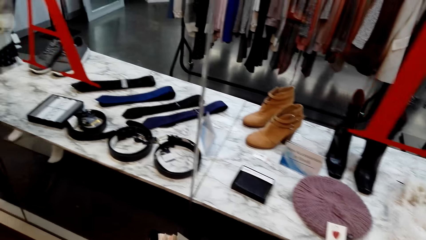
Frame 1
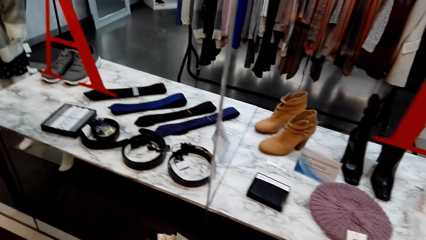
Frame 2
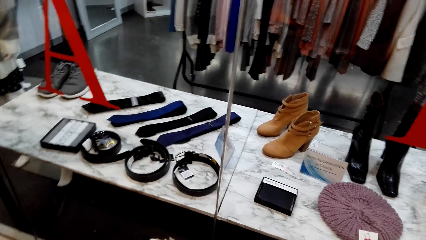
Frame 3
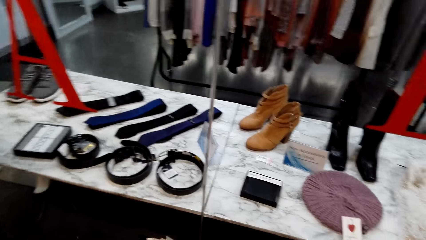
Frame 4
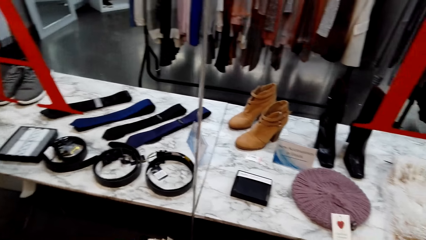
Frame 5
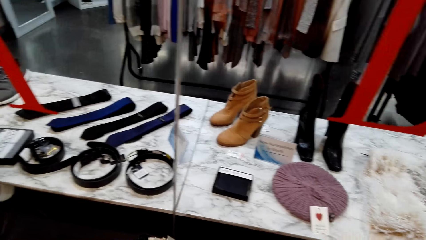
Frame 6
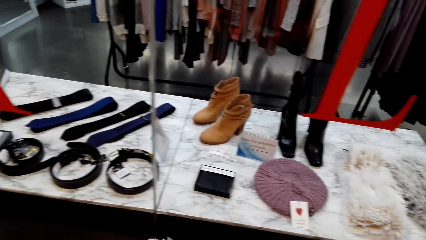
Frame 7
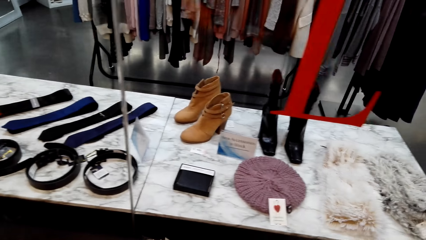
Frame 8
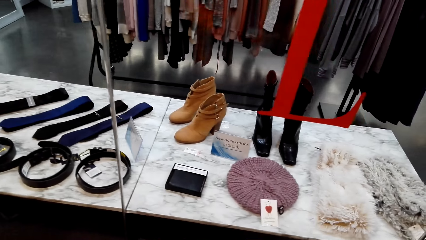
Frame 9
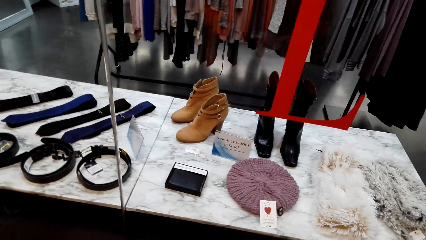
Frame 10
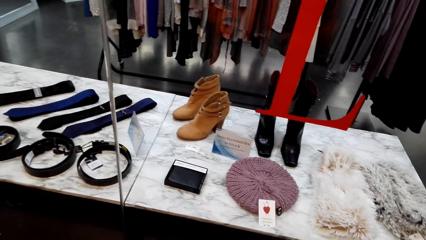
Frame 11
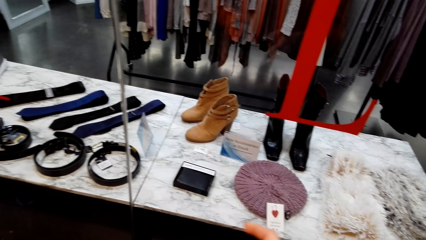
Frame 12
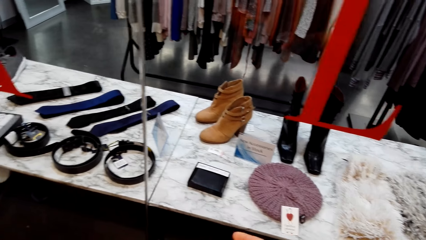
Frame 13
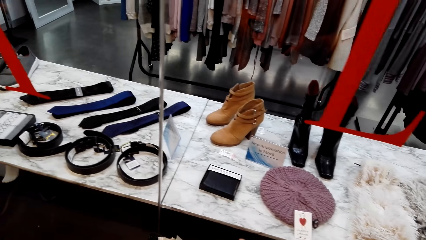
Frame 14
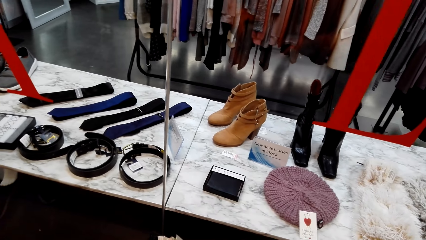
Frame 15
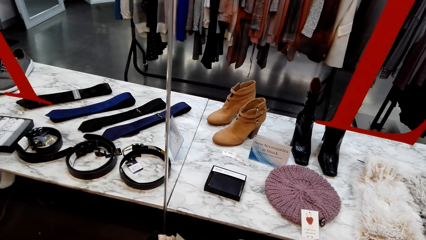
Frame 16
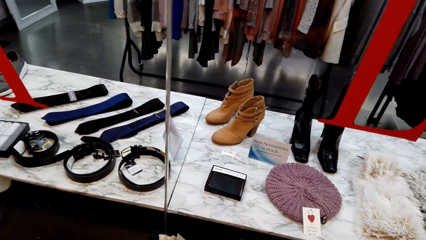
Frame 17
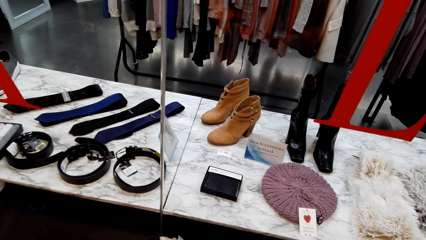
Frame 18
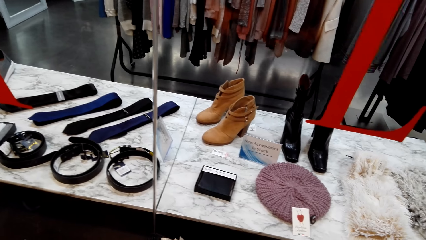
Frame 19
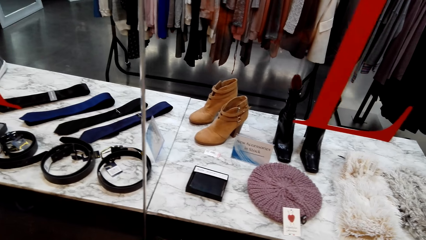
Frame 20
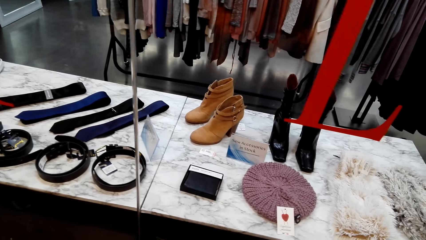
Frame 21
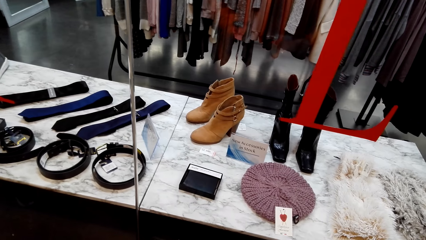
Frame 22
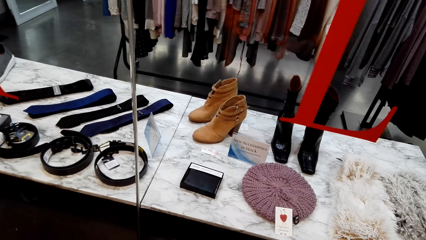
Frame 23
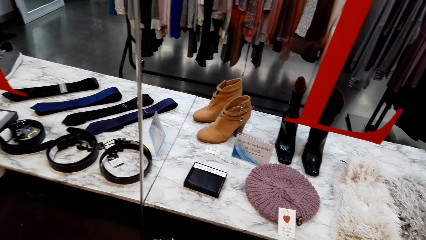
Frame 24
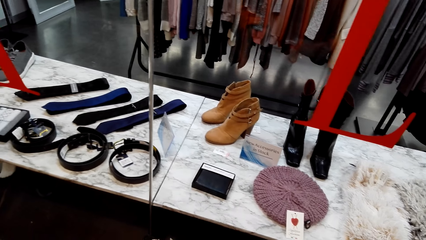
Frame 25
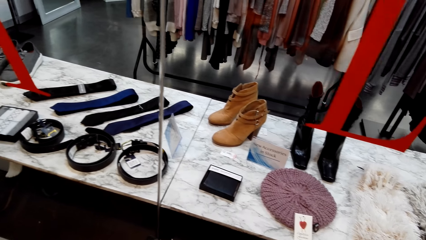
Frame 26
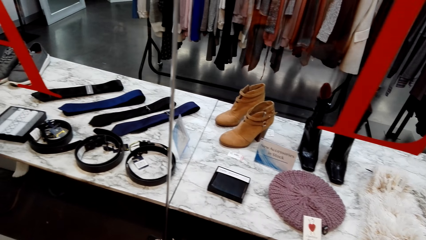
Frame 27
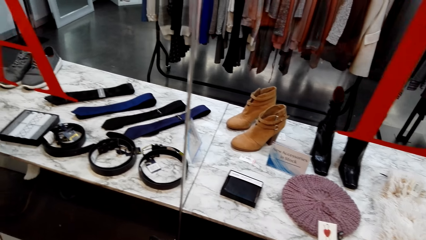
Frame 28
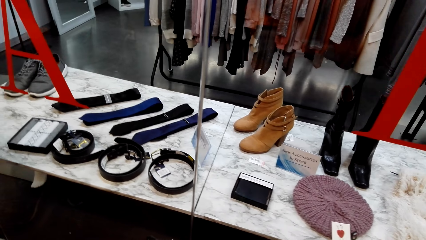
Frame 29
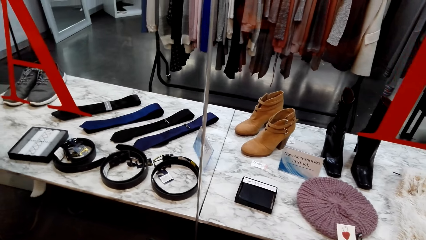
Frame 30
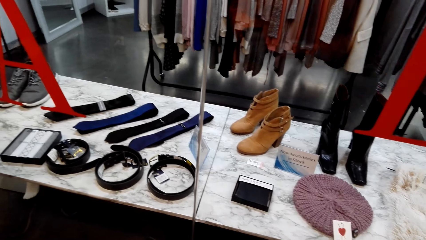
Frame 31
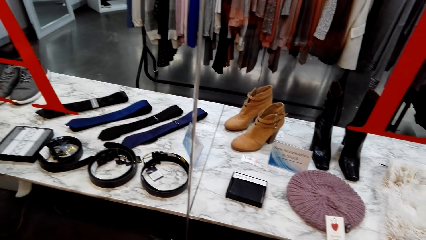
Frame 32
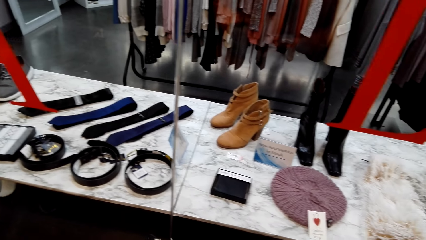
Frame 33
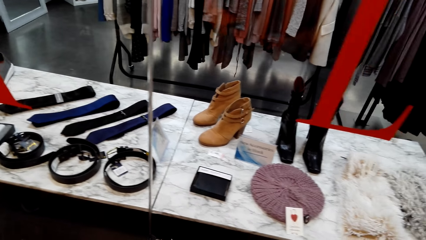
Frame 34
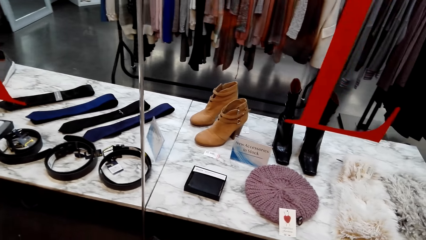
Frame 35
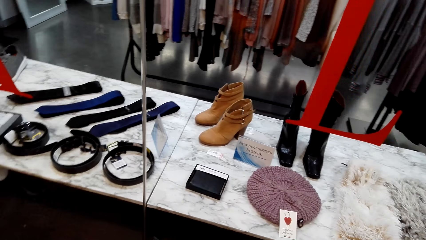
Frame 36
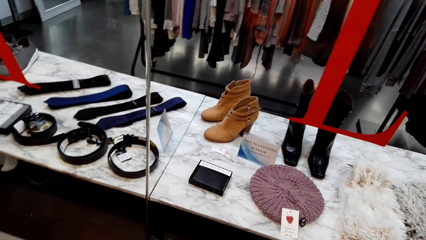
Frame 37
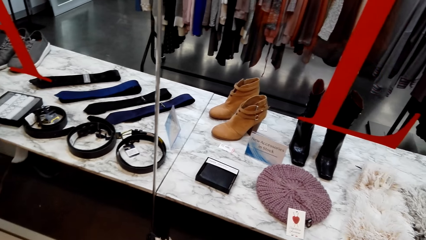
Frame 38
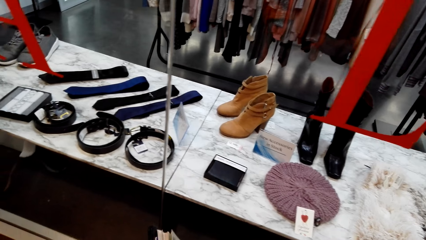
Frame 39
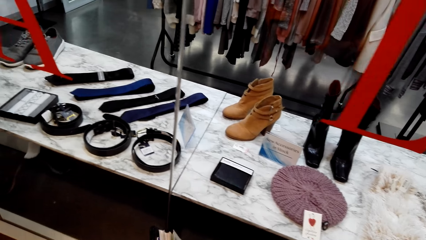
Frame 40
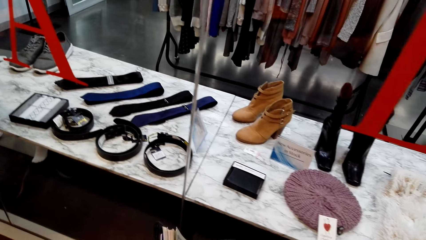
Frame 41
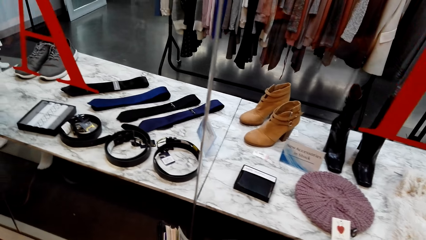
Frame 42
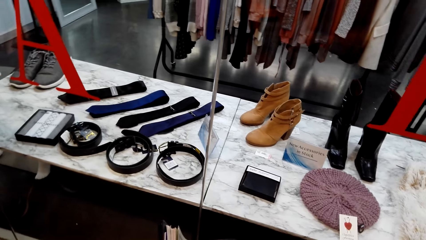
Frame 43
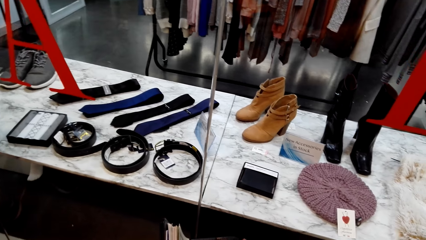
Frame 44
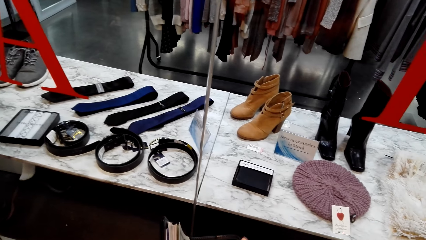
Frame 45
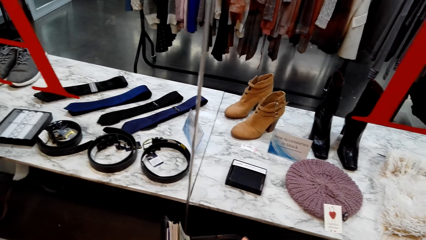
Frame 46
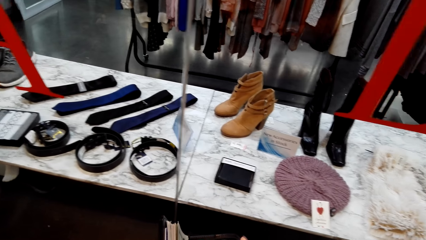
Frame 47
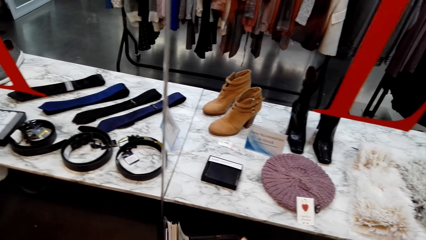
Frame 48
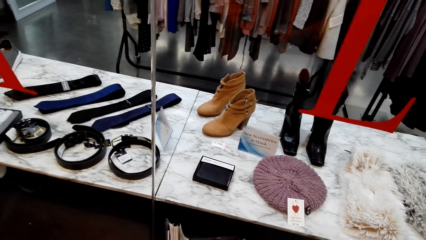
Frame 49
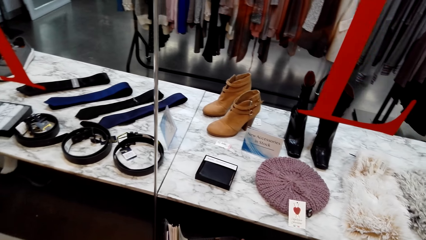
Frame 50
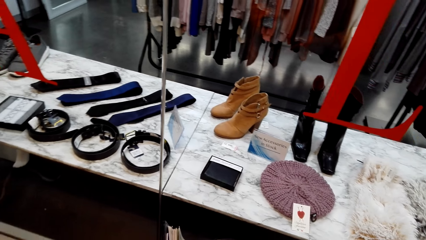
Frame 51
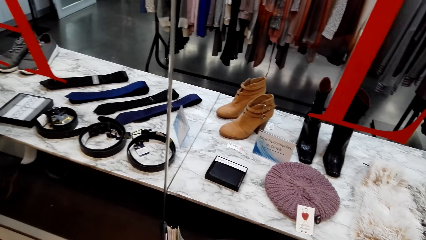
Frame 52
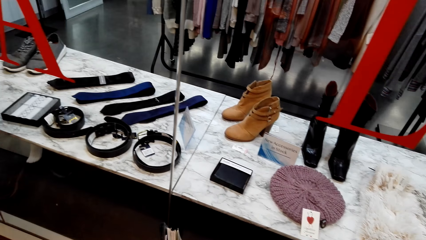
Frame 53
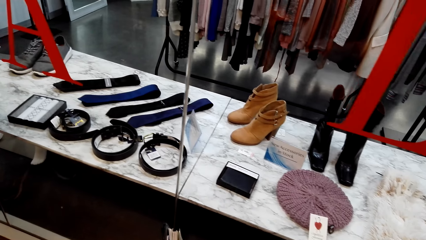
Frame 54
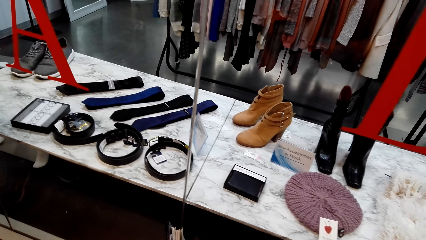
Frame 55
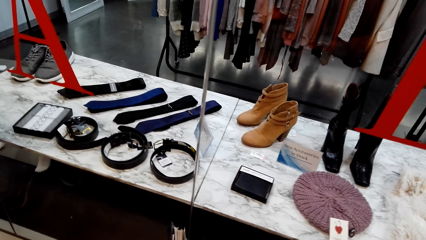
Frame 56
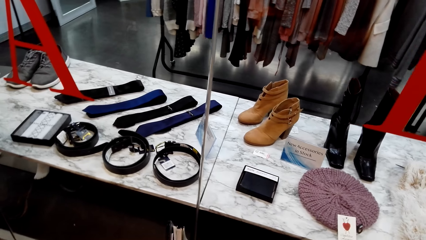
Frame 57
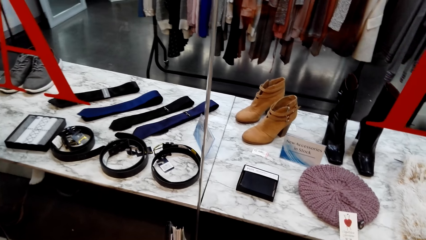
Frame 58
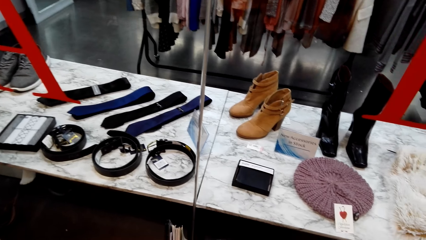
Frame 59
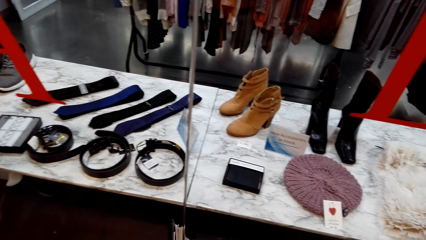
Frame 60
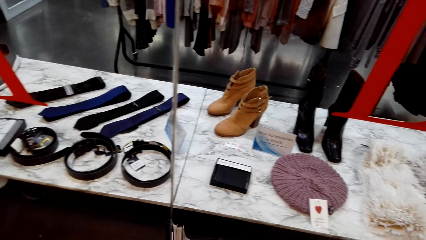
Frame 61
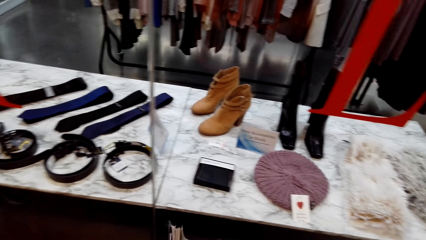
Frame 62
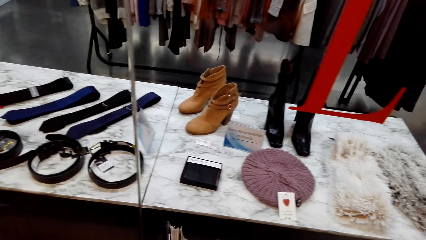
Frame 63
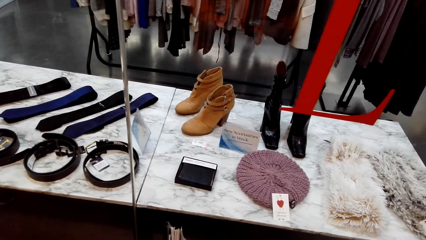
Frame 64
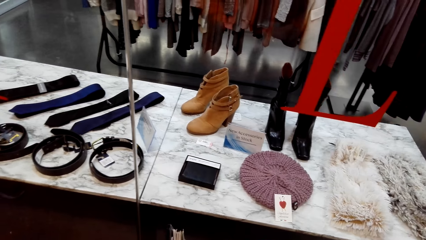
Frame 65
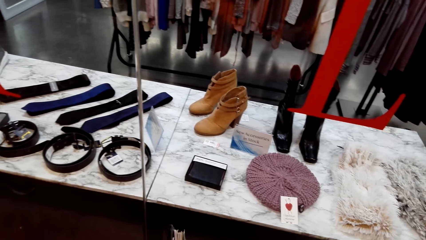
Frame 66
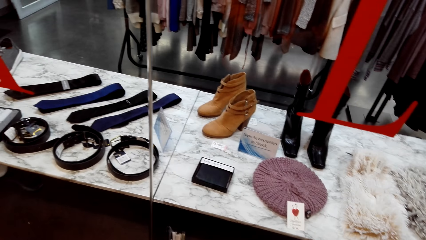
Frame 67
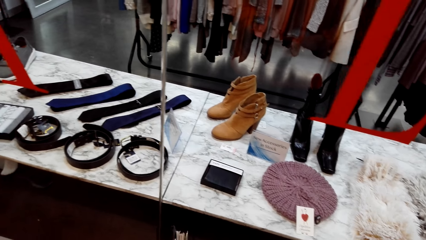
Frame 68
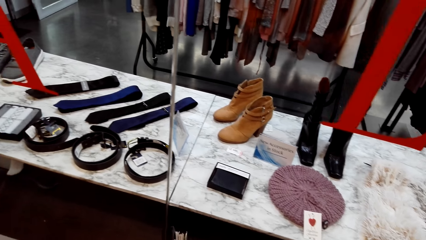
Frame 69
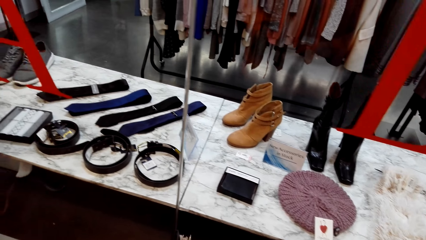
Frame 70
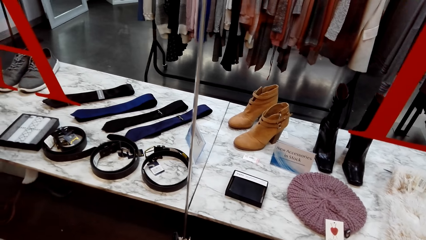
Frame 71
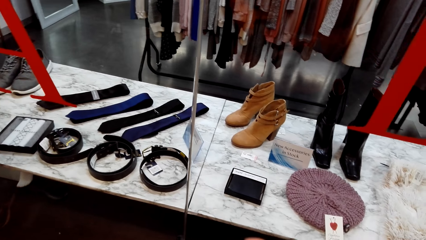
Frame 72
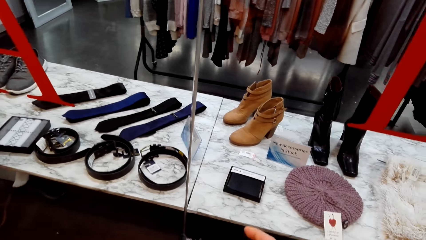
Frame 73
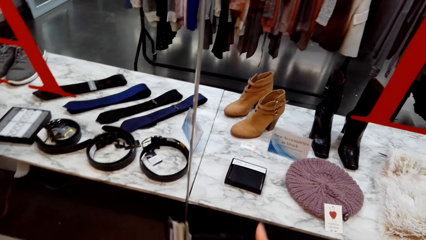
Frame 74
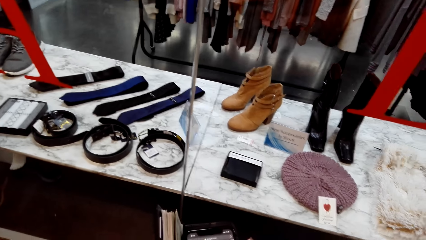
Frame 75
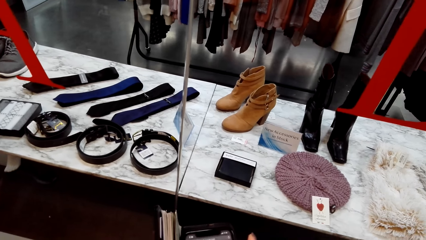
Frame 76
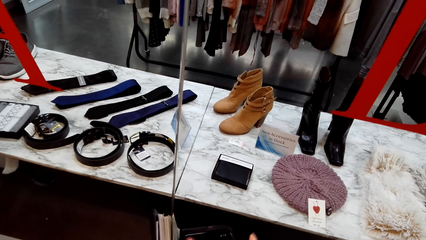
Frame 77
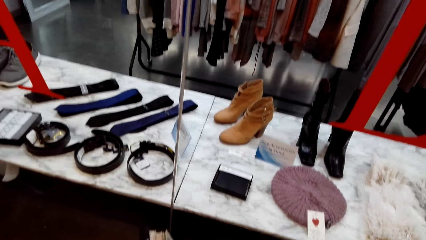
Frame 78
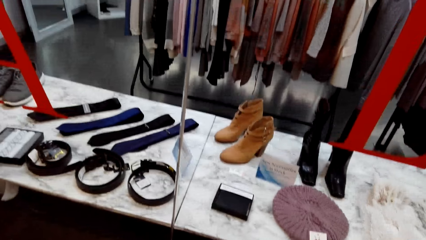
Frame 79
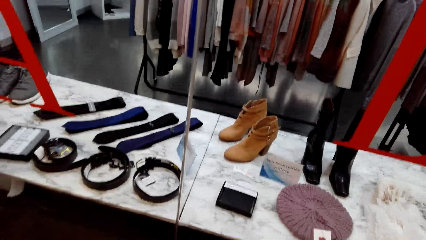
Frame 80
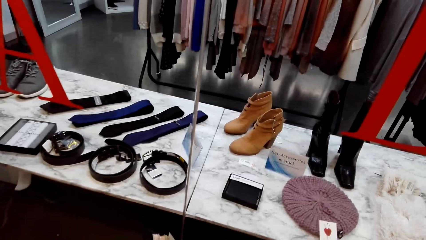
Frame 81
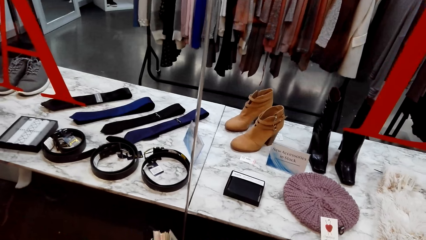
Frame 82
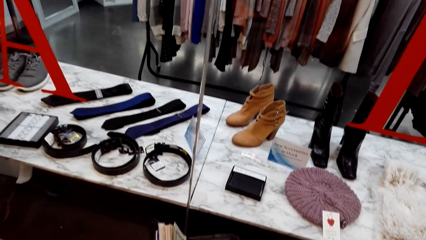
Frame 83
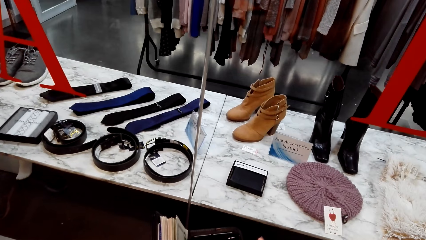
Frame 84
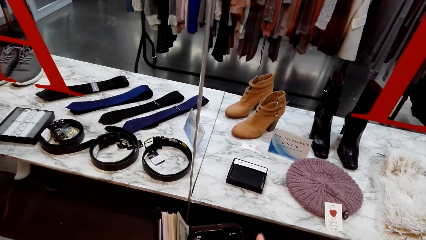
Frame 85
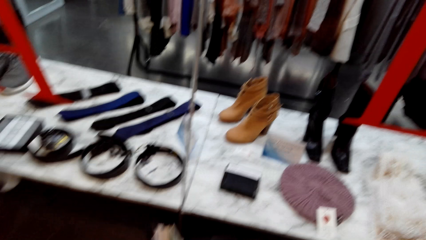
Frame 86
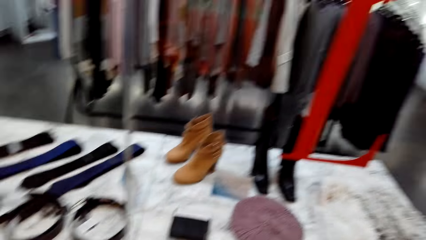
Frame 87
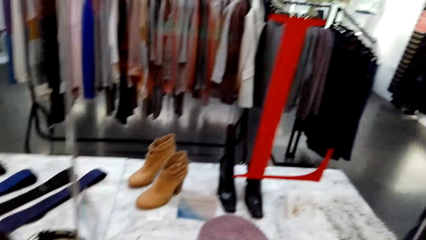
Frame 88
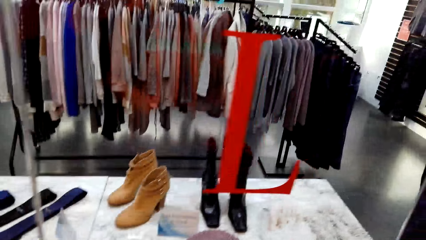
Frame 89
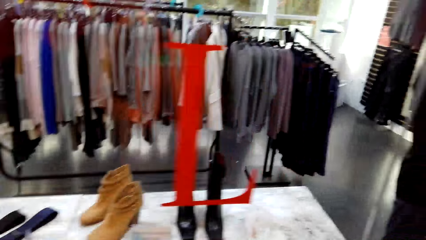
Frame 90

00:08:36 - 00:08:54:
The camera wearer looks around the clothes store. They stare at the boots. They scroll the phone.
